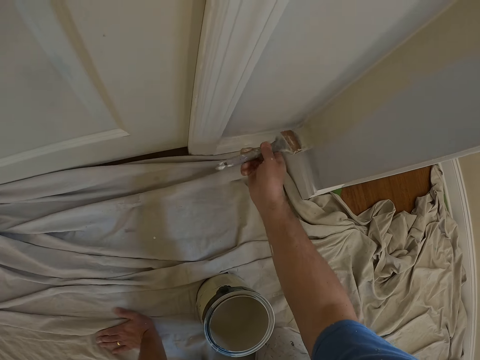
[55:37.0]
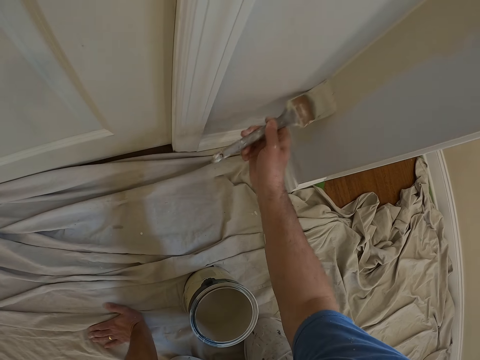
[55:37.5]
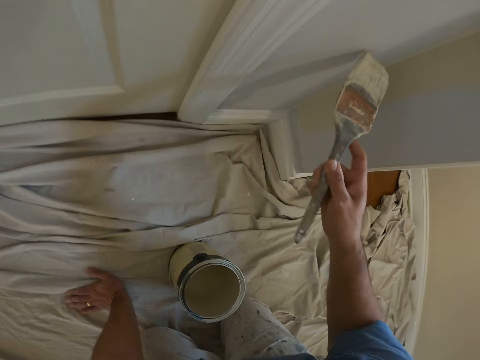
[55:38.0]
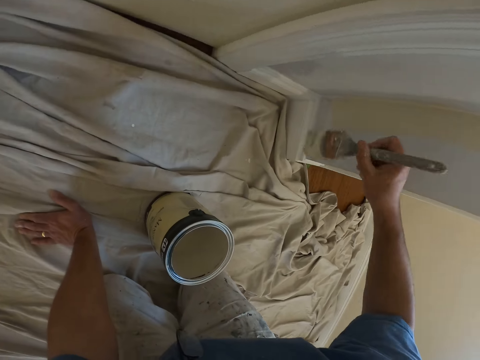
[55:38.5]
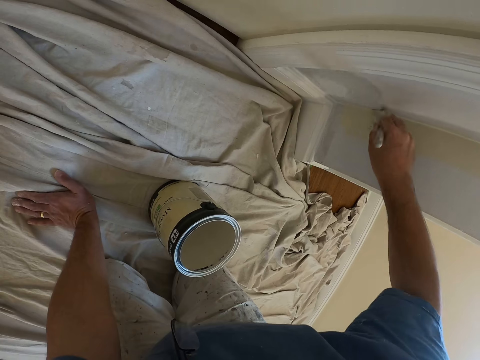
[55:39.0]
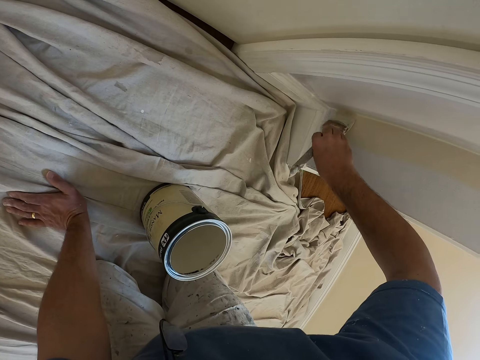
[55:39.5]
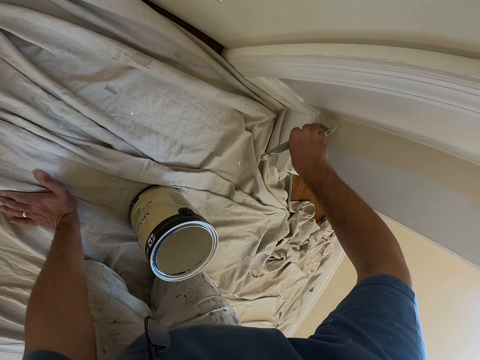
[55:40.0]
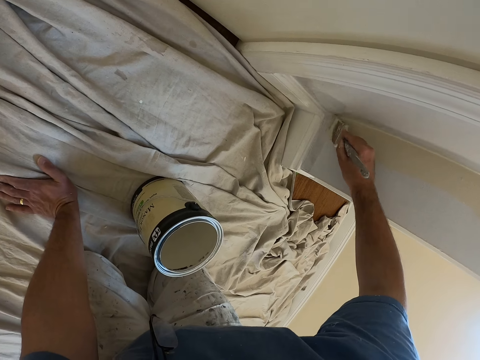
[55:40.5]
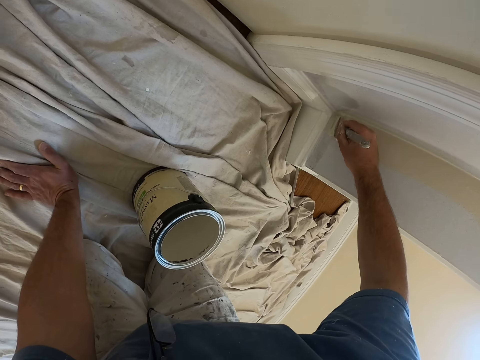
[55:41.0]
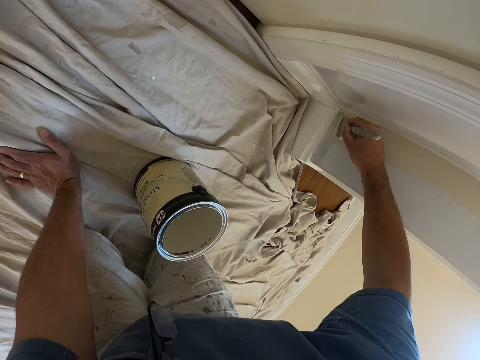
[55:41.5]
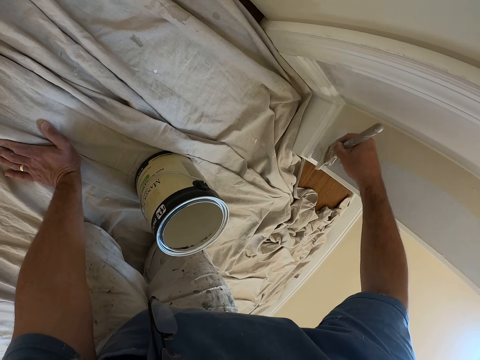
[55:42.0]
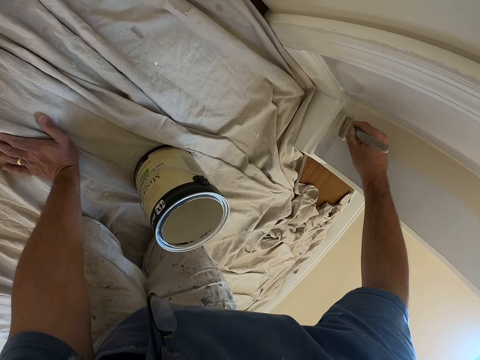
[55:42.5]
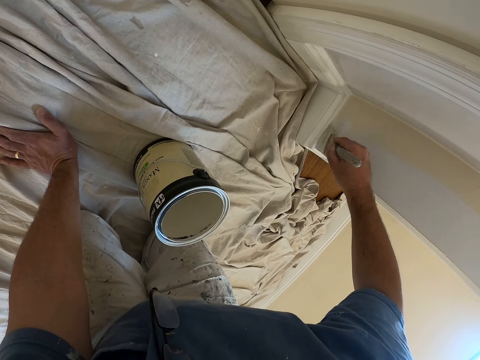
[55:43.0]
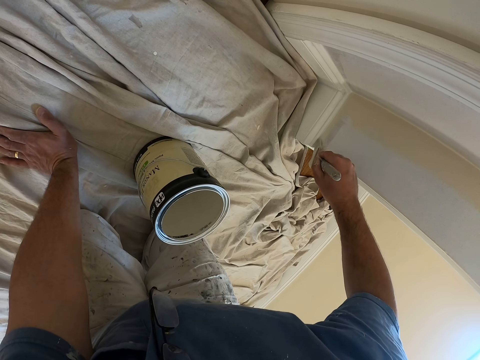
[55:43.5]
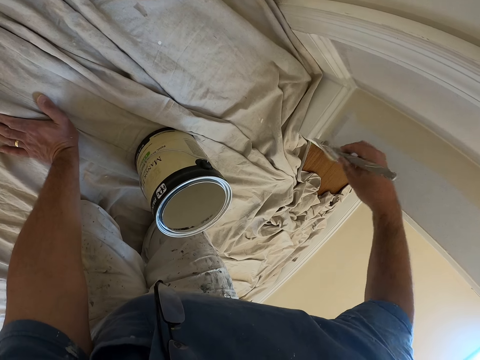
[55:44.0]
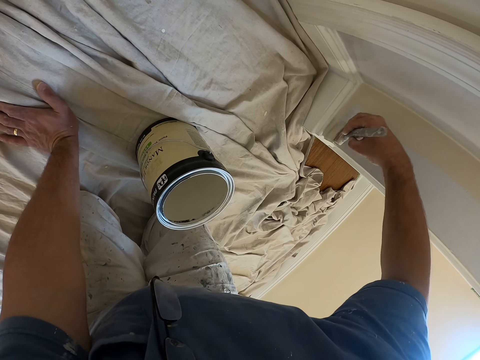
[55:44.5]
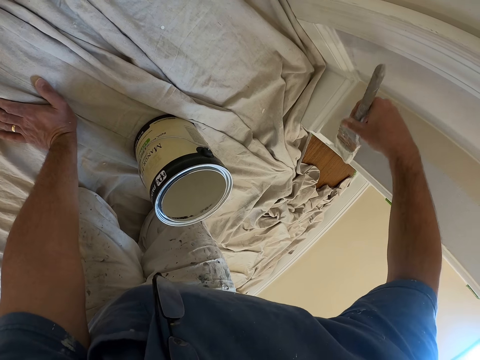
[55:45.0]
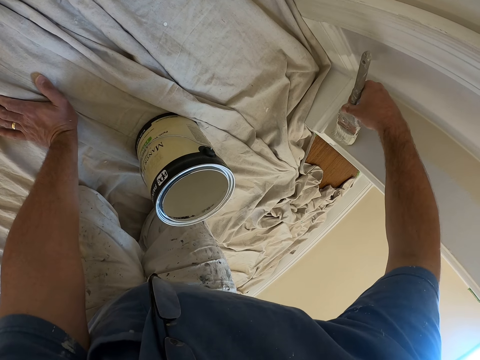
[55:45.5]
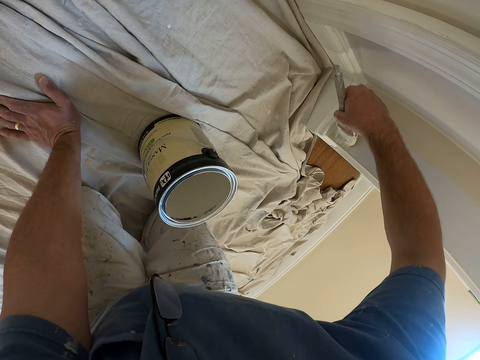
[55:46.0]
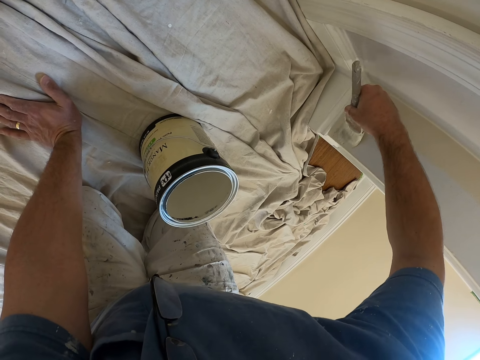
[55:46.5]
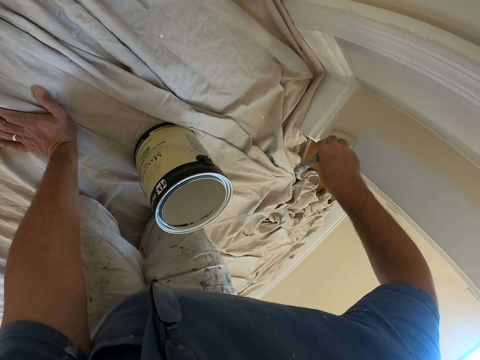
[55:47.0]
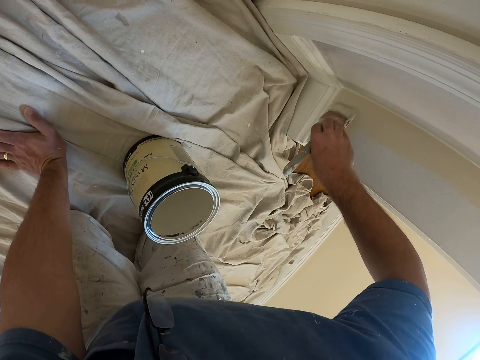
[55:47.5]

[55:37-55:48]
The camera wearer paints the wall with the paint brush.

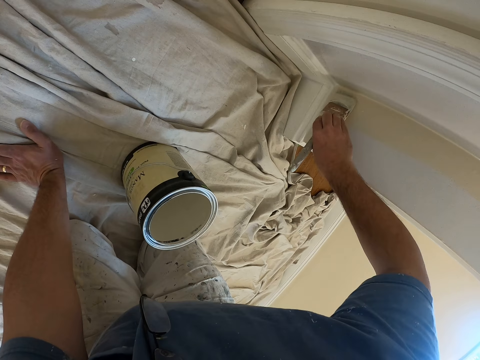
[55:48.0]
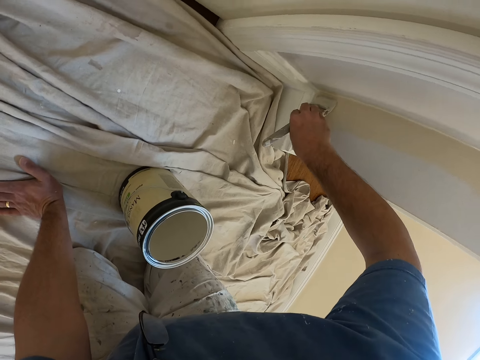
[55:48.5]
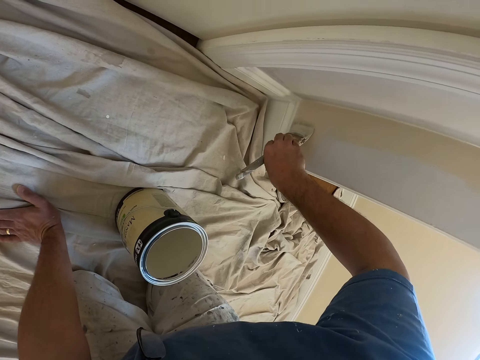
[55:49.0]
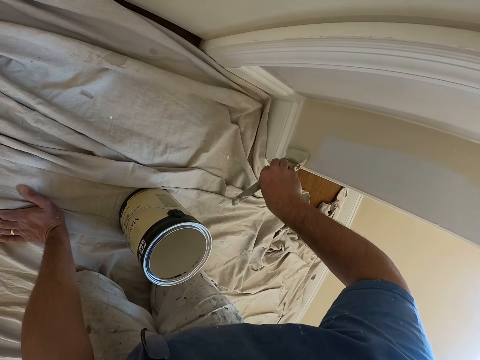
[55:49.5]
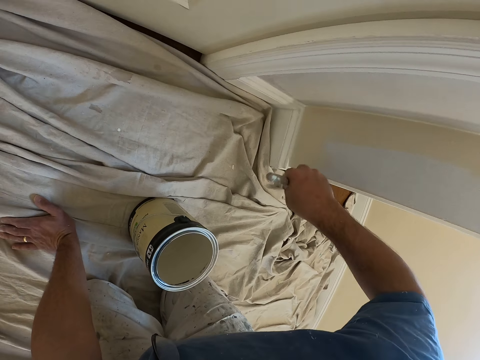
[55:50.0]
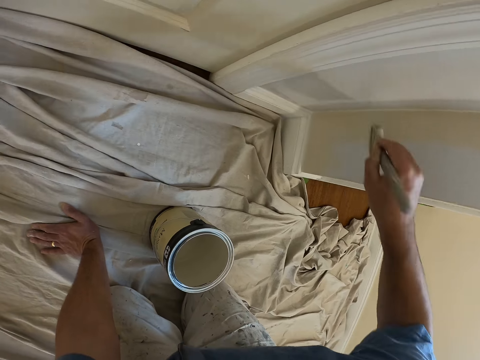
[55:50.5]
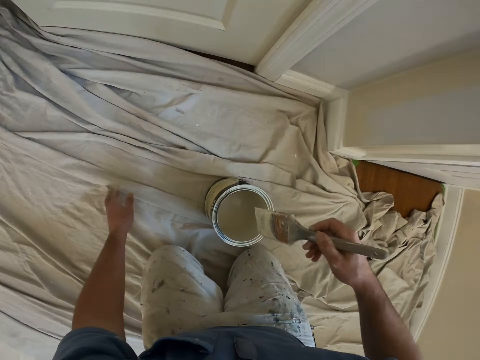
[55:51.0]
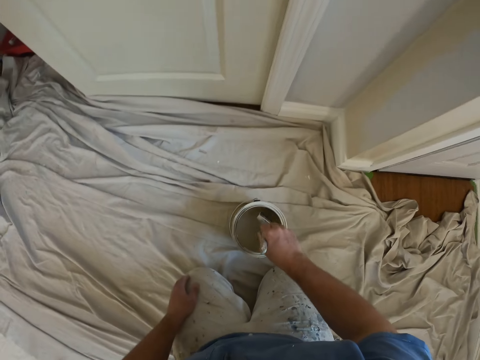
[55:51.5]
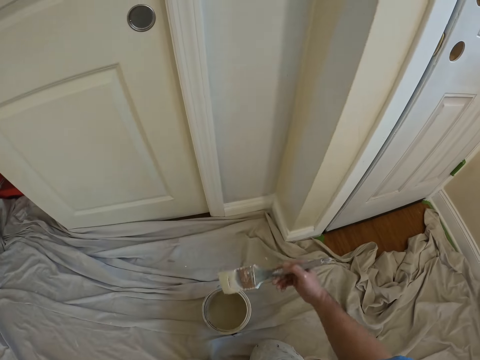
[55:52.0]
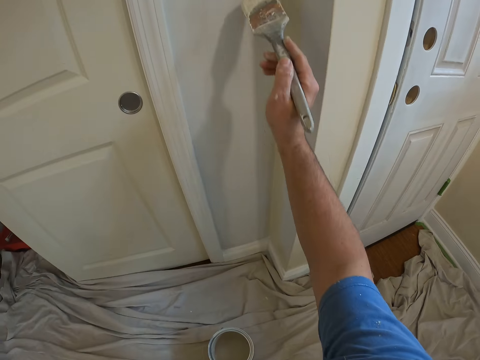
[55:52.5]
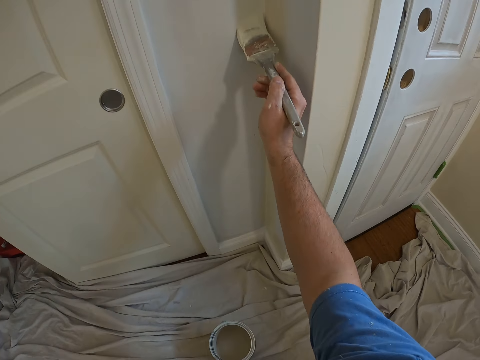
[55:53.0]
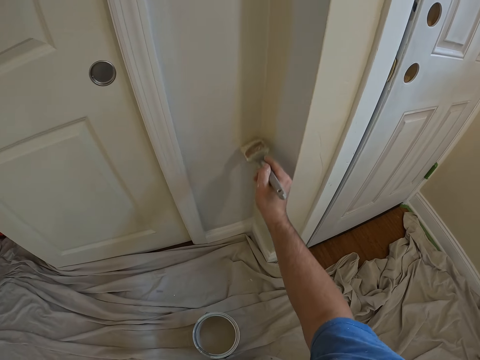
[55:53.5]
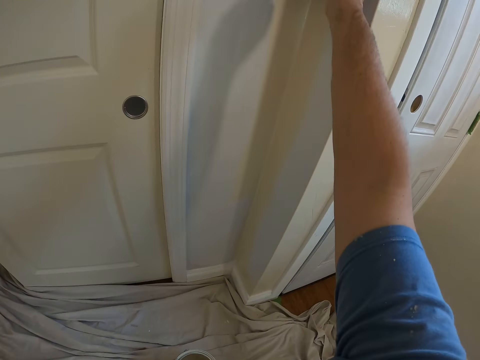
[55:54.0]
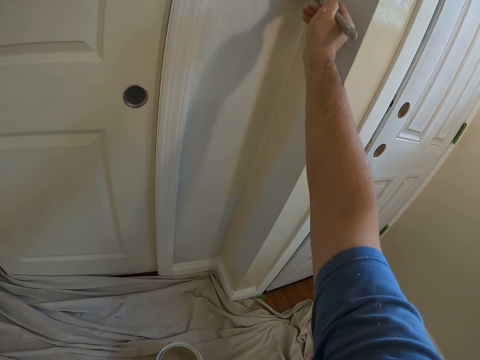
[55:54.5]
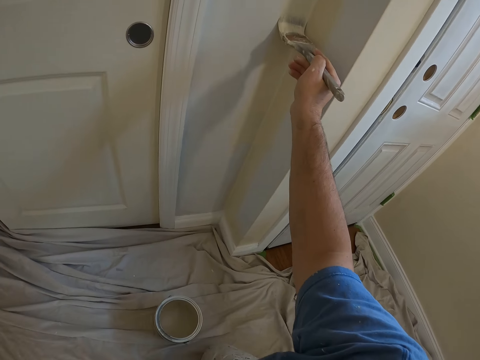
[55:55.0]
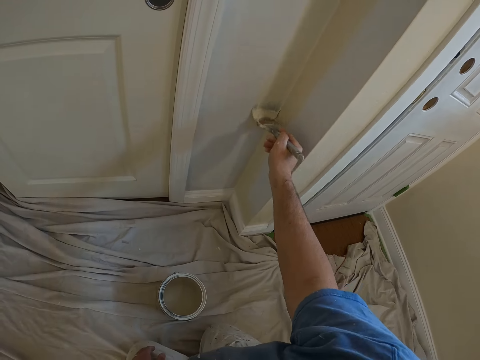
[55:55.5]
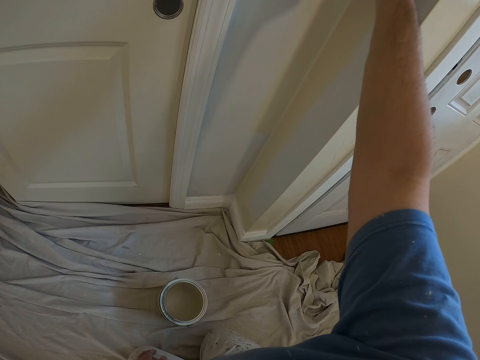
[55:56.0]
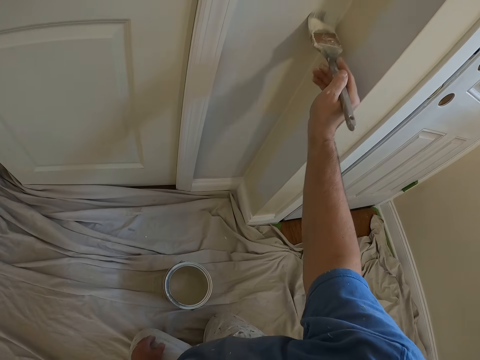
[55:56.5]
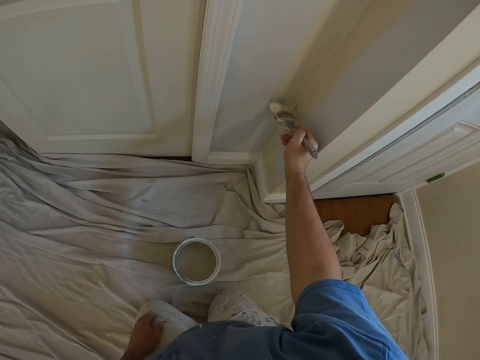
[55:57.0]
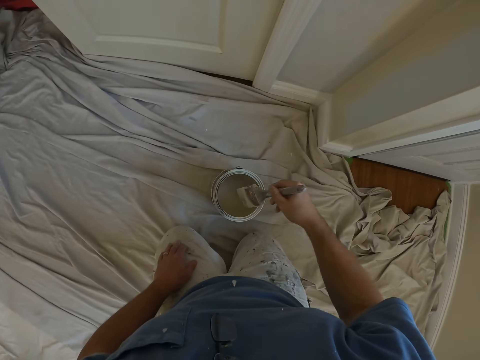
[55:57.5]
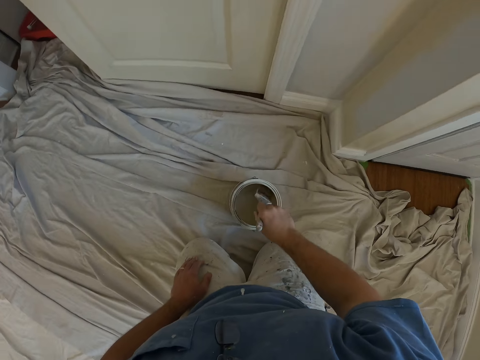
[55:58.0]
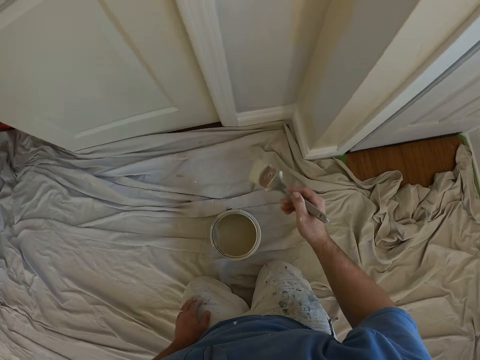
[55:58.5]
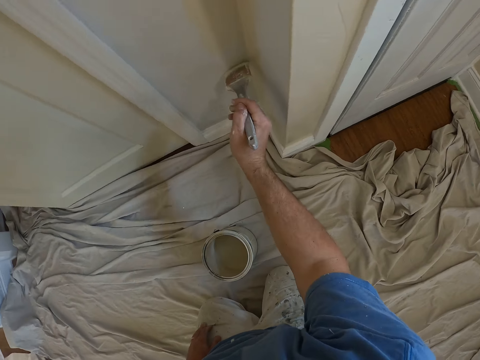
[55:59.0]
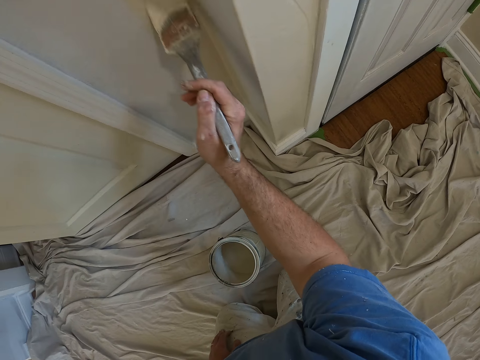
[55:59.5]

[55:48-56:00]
The camera wearer takes some paint from the paint can with the paint brush. They paint the wall with the paint brush. They take some paint from the paint can with the paint brush. They paint the wall with the paint brush.

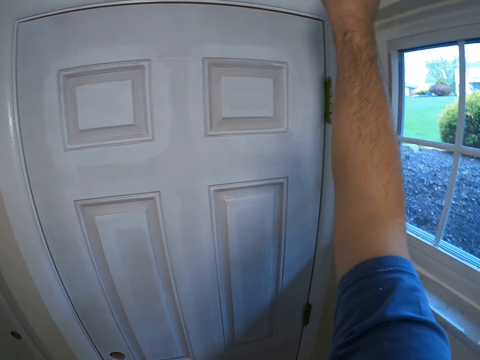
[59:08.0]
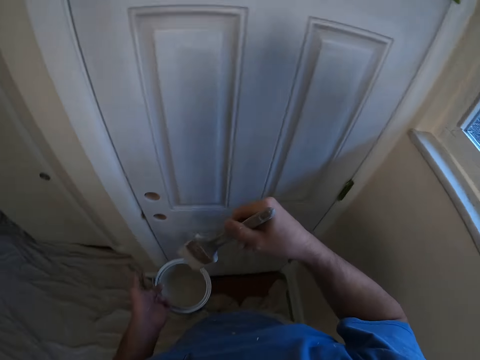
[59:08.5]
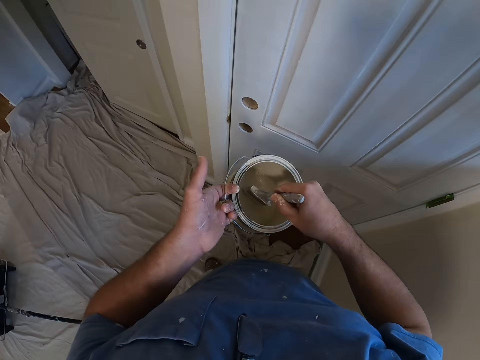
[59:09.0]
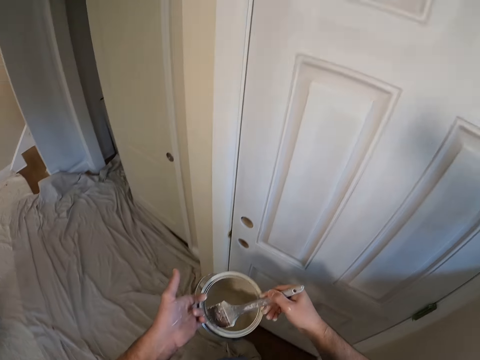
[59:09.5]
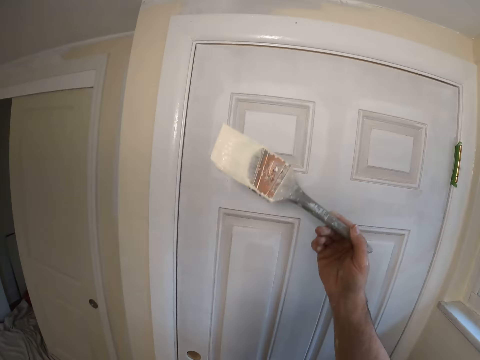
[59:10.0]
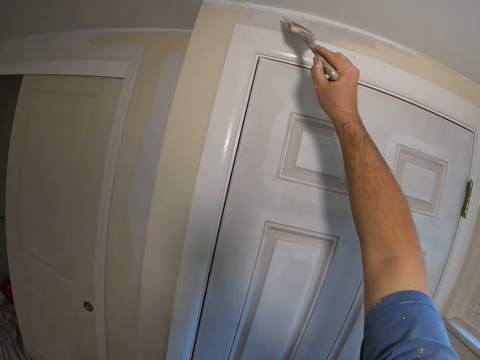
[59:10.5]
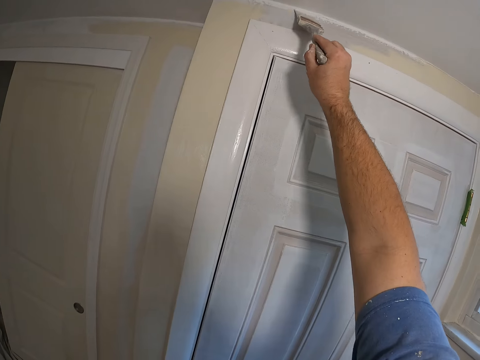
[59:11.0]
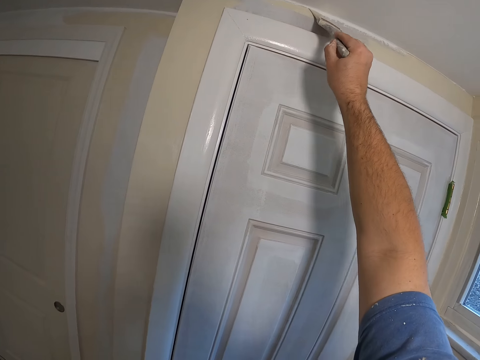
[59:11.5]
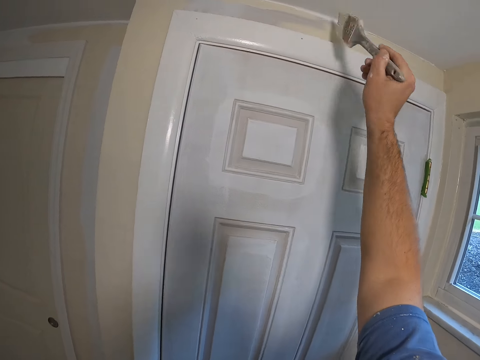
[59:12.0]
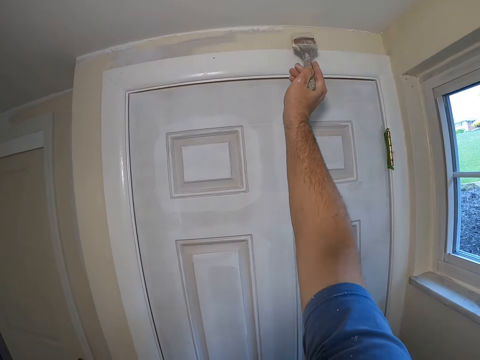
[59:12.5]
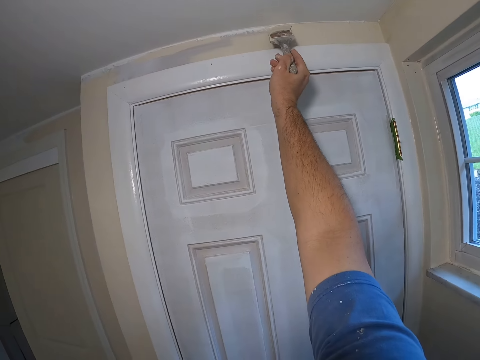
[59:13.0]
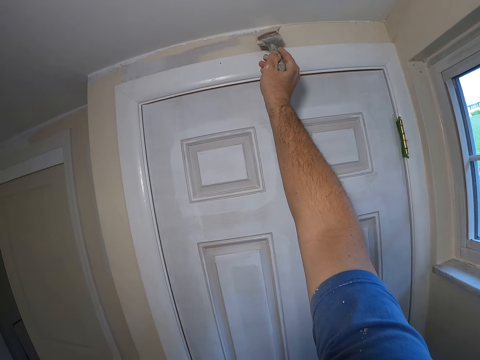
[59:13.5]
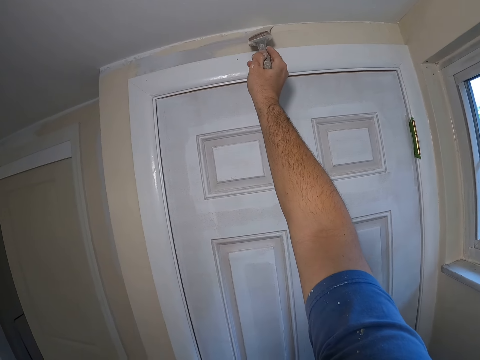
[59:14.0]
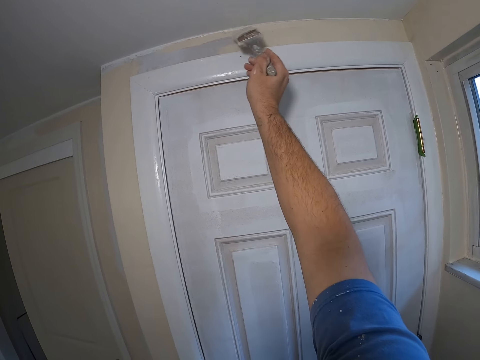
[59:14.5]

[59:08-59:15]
The camera wearer takes some paint from the paint can with the paint brush. They paint the wall with the paint brush.
